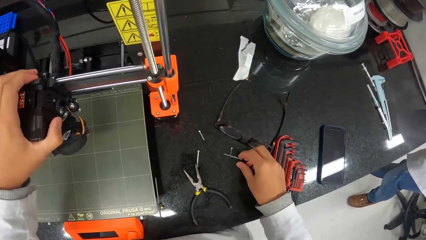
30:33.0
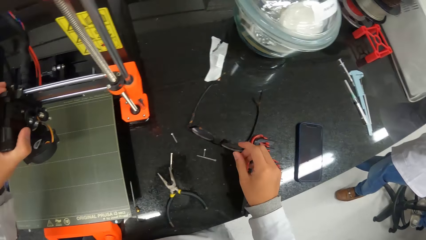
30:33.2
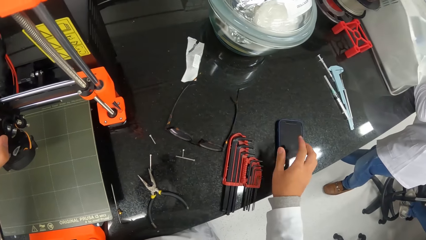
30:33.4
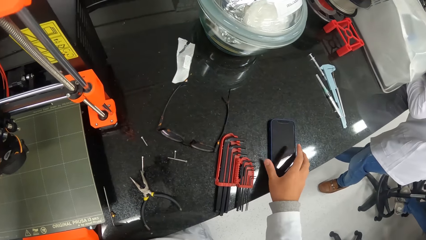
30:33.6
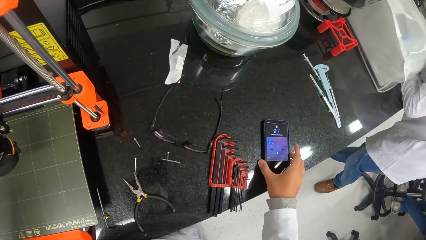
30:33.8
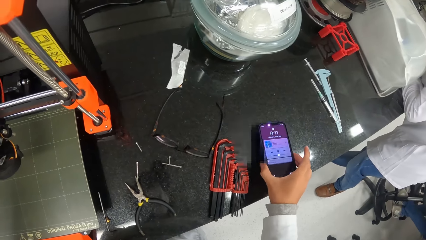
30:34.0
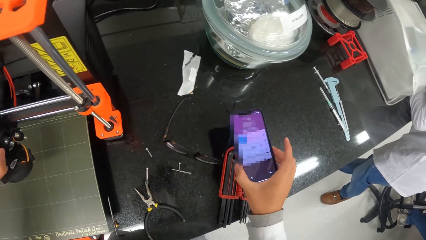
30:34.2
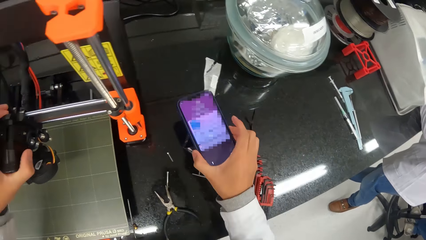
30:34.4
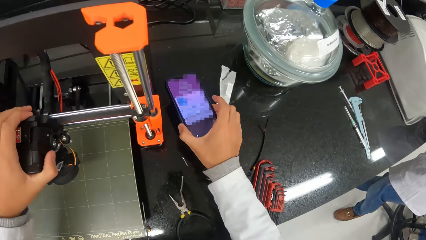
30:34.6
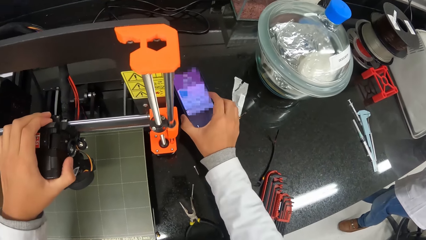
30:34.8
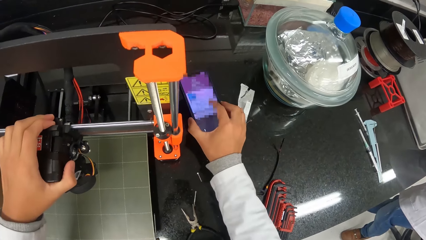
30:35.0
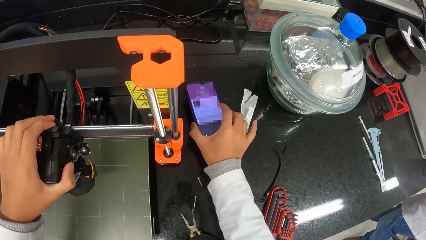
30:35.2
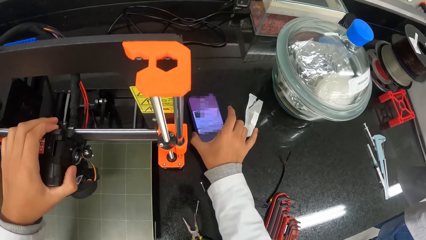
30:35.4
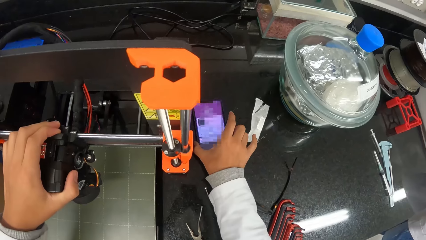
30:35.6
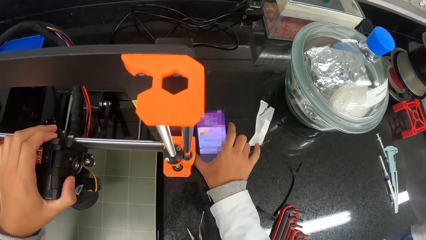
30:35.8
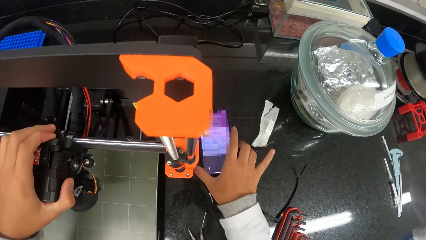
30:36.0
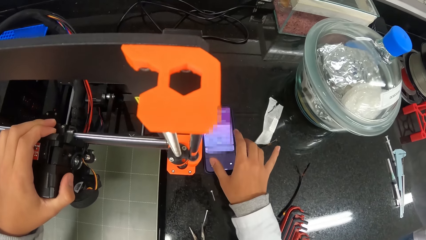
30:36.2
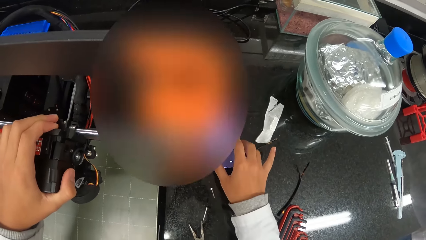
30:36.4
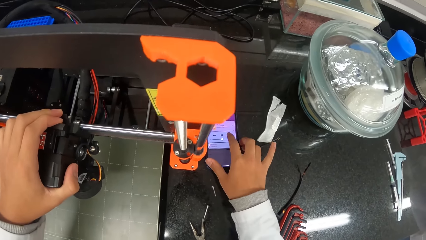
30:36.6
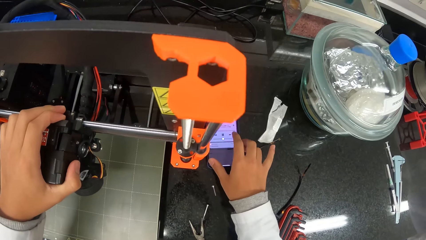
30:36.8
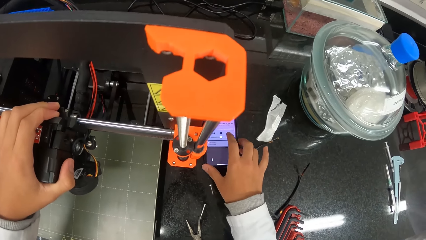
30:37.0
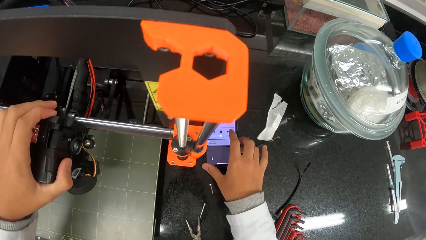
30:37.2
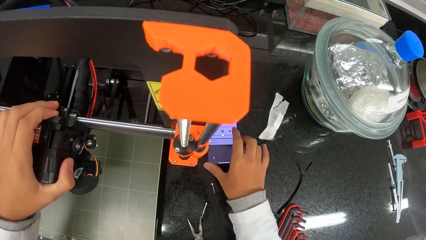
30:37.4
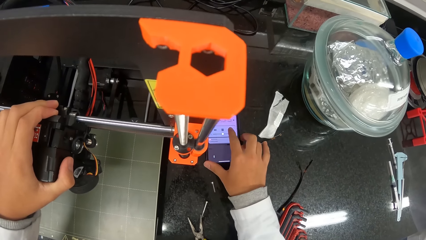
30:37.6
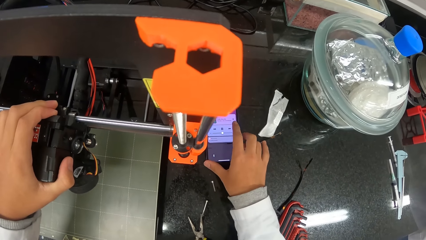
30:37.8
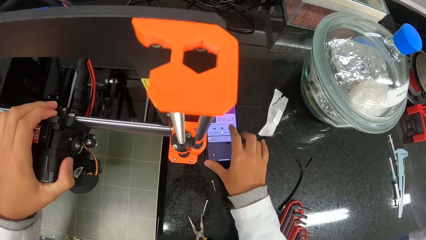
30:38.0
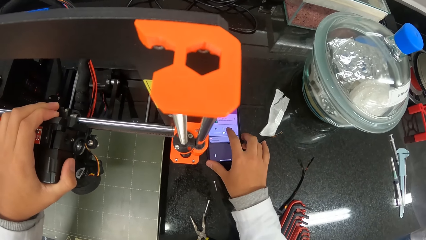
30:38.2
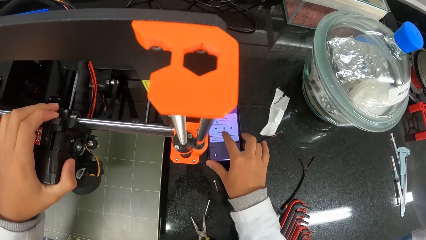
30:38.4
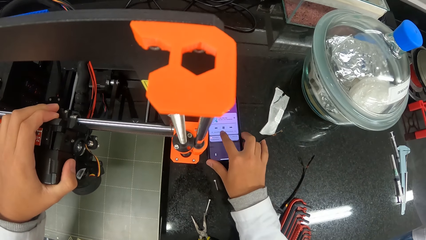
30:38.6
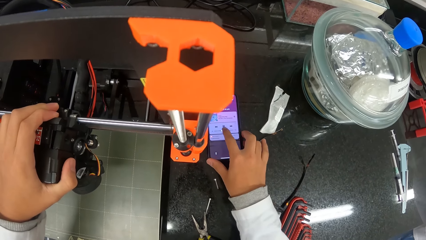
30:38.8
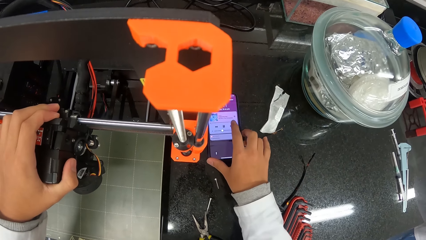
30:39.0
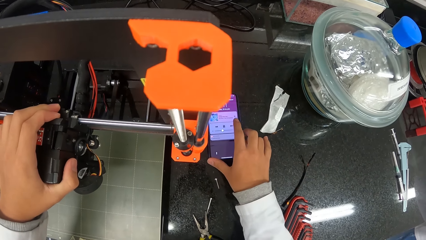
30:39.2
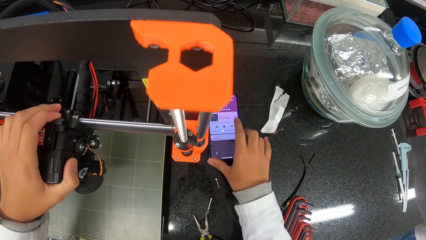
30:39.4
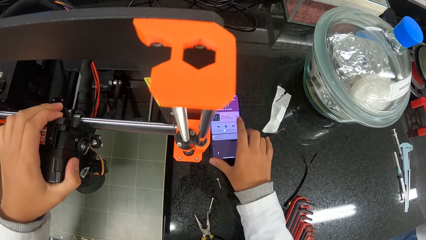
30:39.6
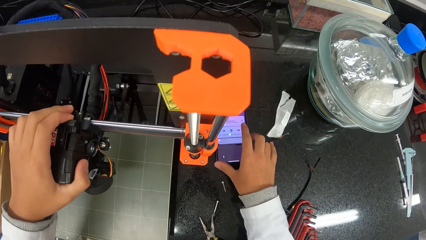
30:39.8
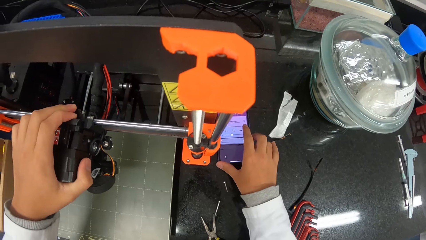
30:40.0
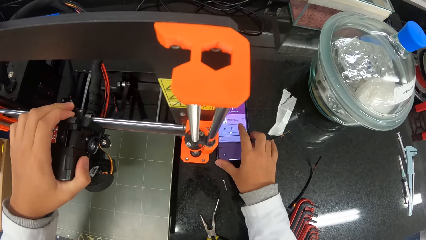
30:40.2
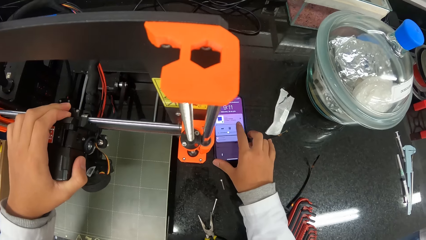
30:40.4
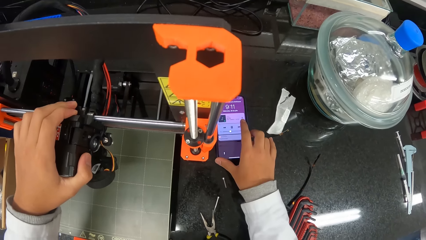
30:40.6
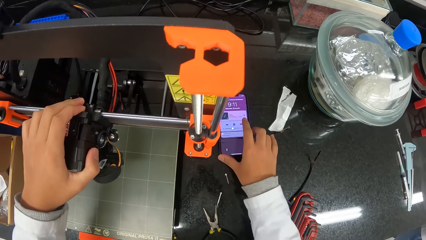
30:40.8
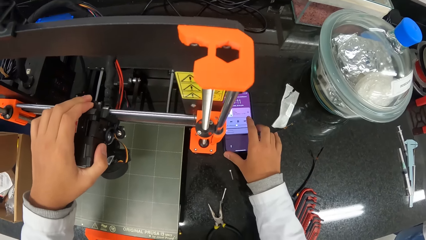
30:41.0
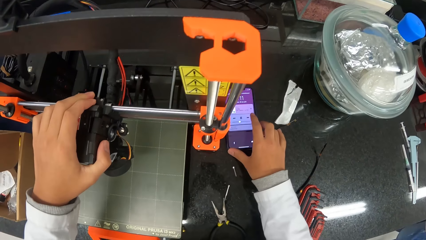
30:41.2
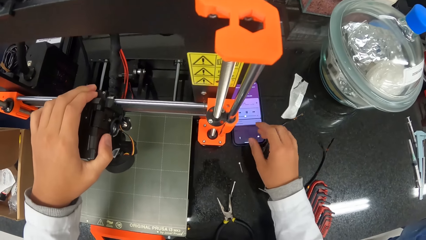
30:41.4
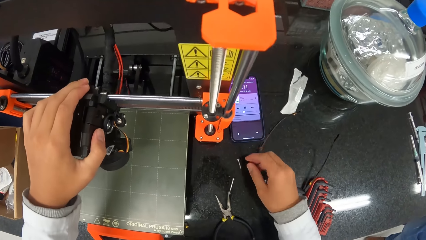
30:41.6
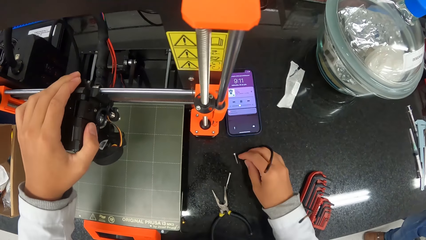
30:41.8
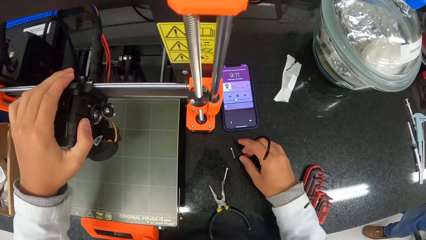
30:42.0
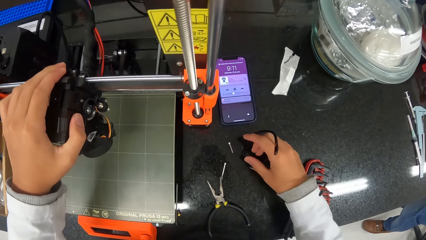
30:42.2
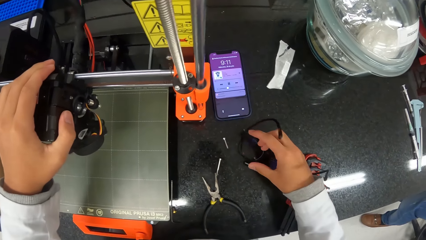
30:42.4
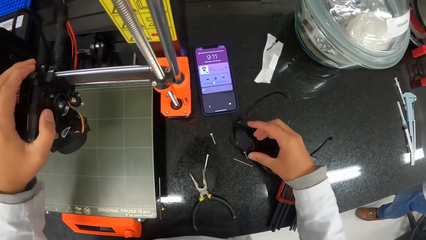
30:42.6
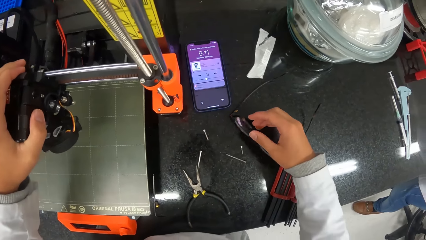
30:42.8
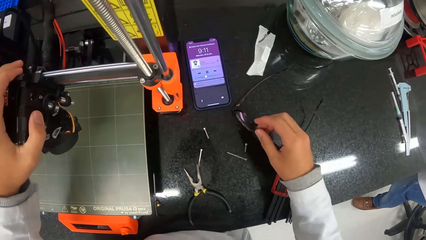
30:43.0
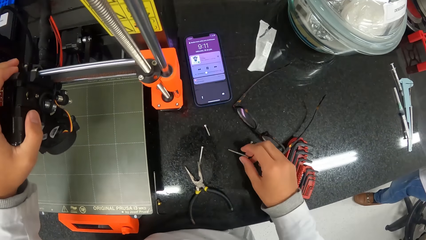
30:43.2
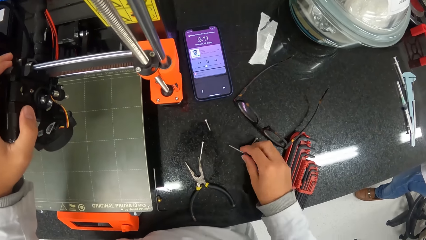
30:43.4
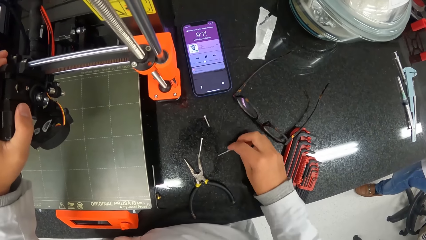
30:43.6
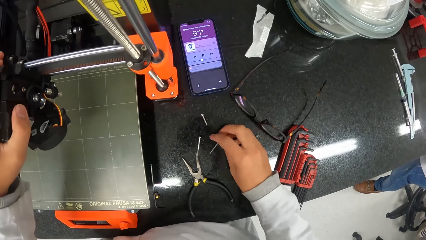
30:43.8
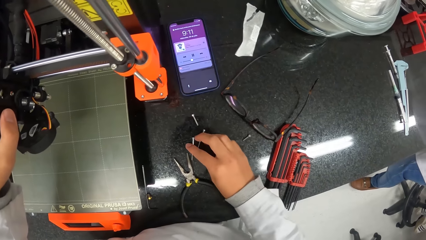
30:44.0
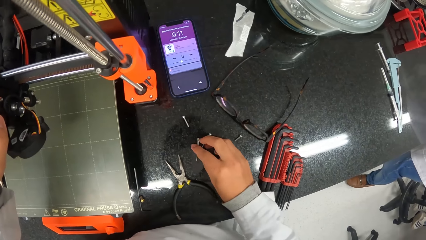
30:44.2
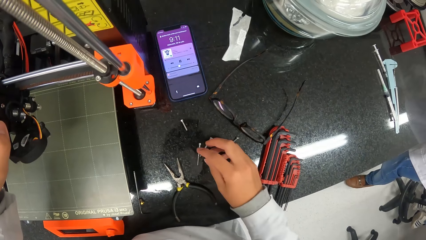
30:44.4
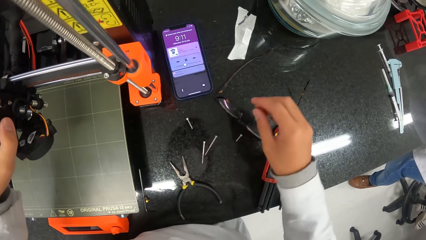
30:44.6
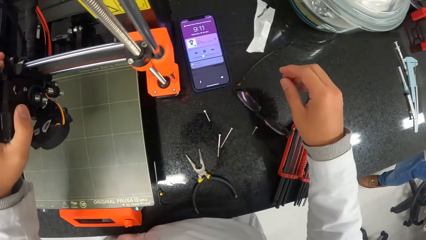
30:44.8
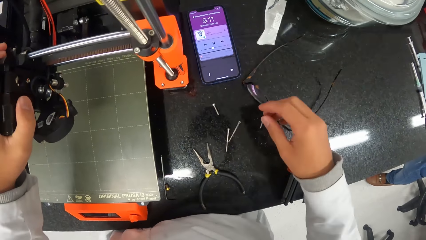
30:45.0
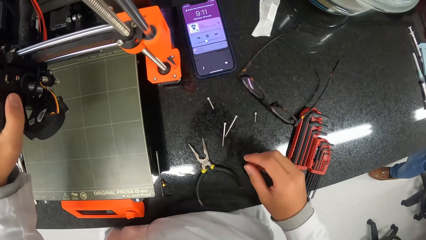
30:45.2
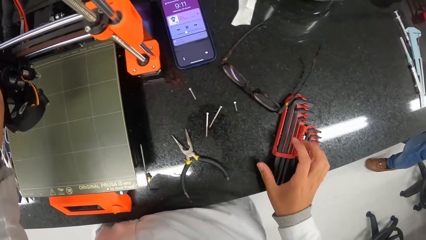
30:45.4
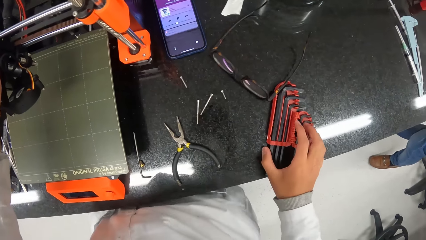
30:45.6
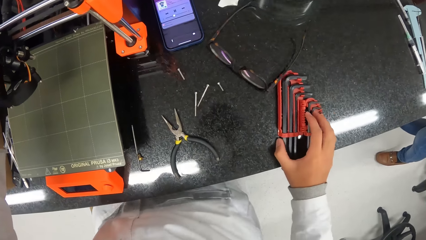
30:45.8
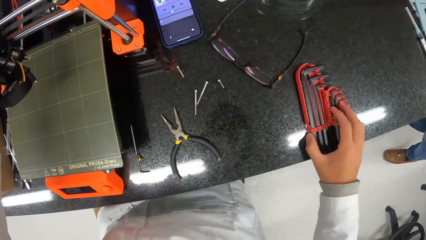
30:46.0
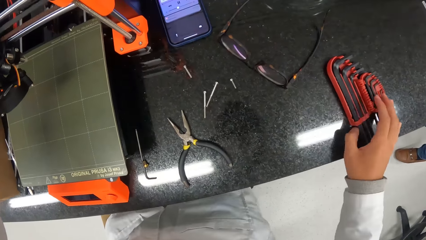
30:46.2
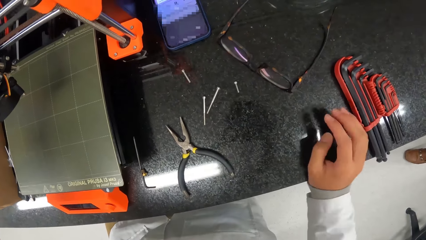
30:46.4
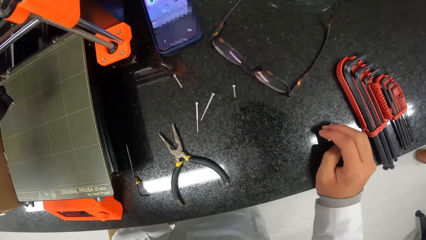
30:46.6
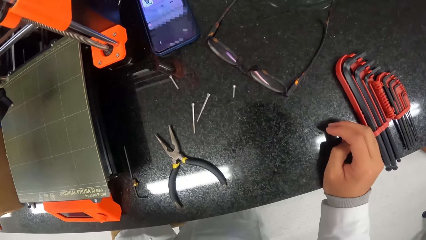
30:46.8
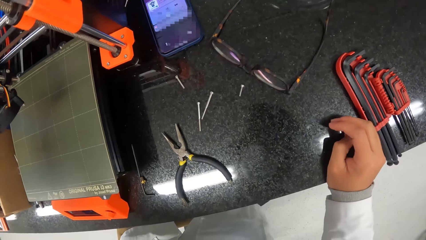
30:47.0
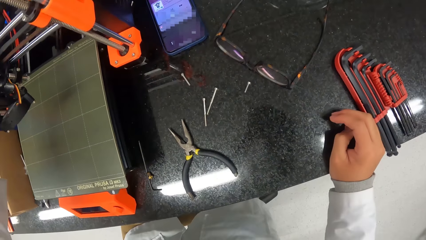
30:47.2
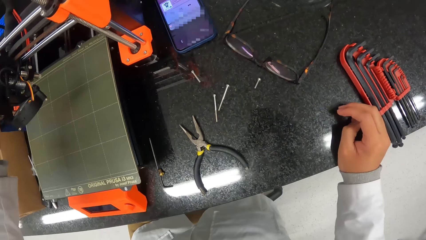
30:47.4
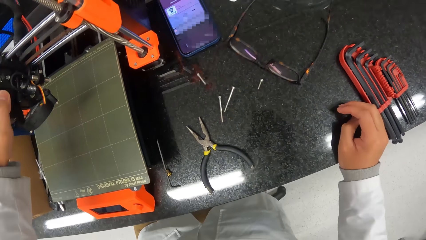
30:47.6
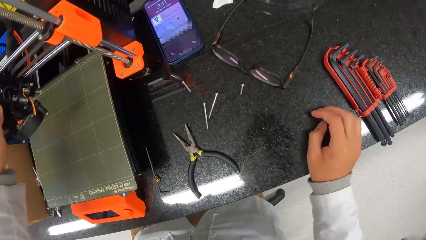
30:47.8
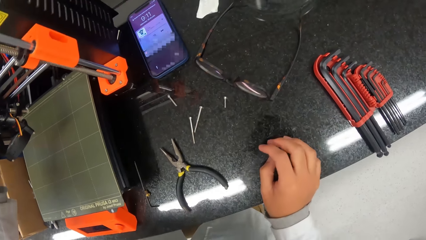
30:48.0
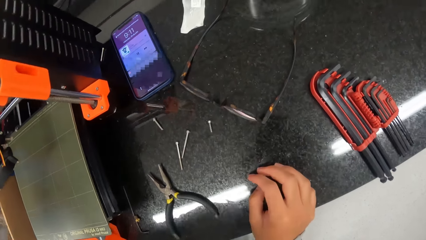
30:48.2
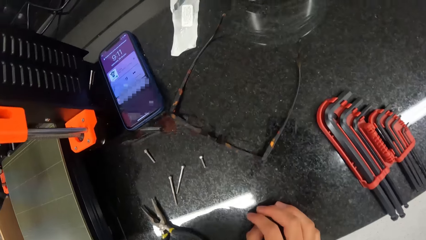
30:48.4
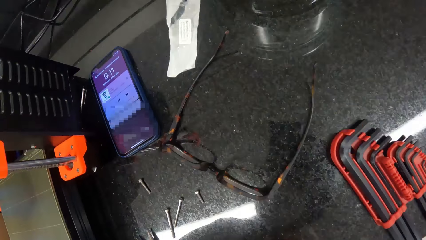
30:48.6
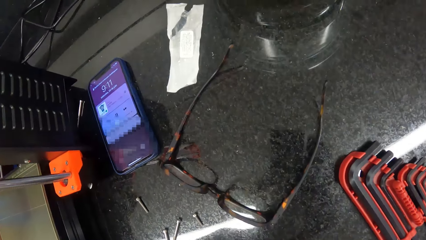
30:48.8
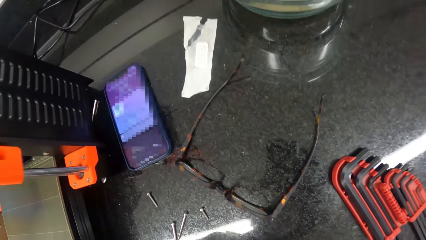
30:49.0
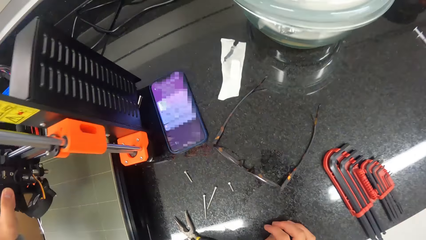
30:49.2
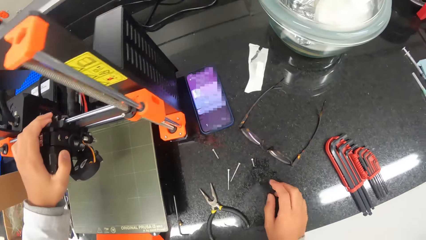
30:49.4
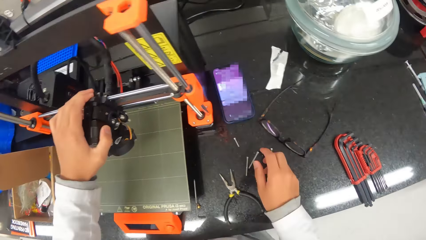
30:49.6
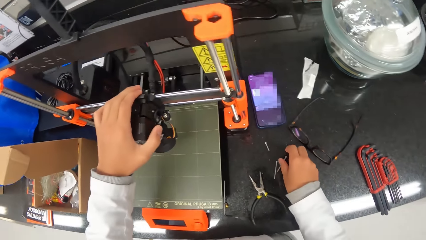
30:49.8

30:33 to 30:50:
The camera wearer touches a screwdriver. He operates the phone on the countertop with his right hand. He picks up the phone from the countertop with his right hand. He places the phone in his right hand on the countertop. He operates the phone on the countertop with his right hand. He holds a goggle. He moves the screws on the countertop with his right hand. He touches the screws. He moves the set of hex keys on the countertop with his right hand.
